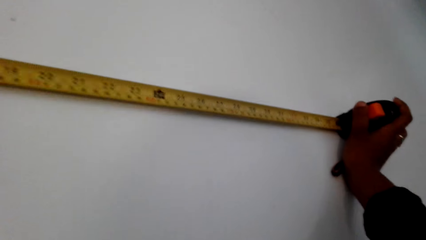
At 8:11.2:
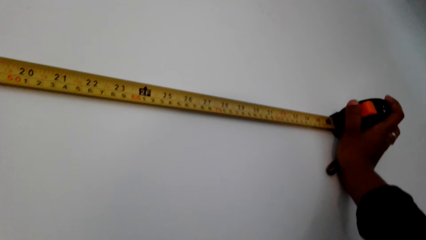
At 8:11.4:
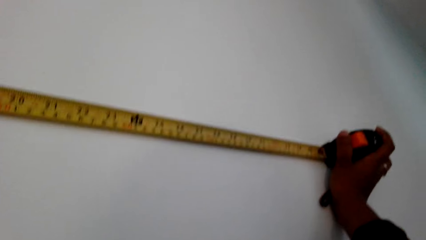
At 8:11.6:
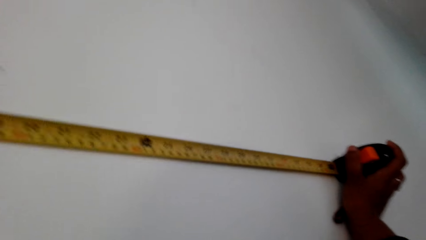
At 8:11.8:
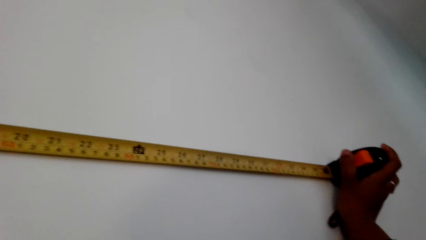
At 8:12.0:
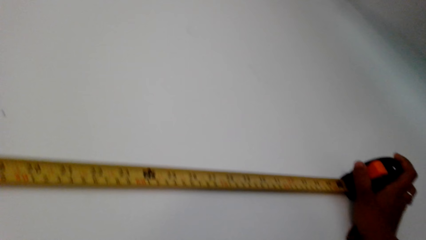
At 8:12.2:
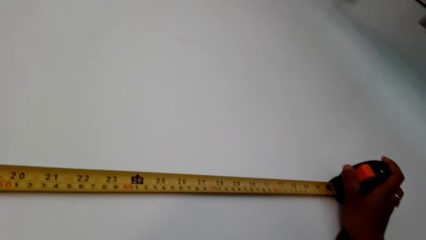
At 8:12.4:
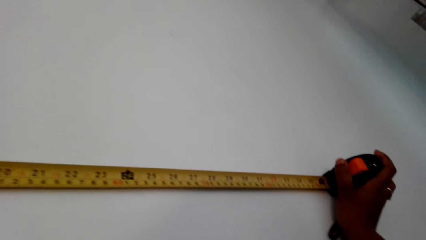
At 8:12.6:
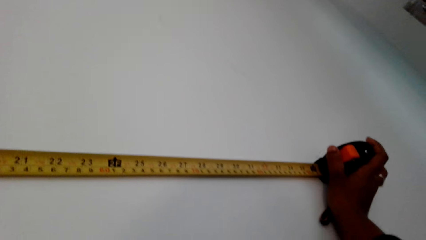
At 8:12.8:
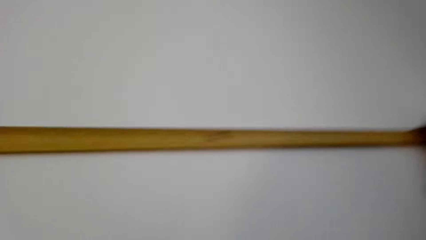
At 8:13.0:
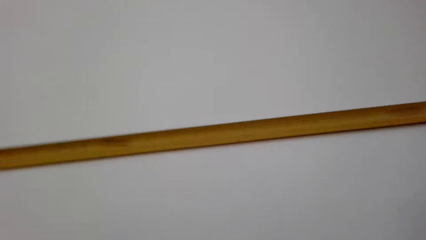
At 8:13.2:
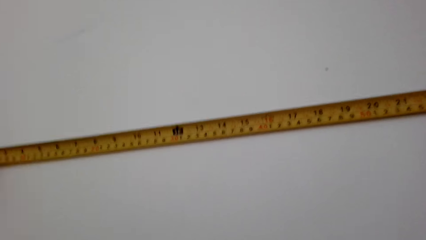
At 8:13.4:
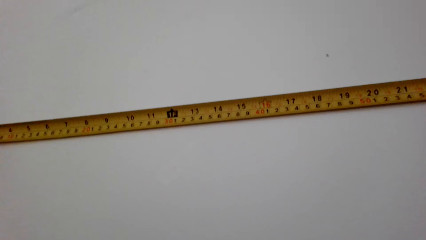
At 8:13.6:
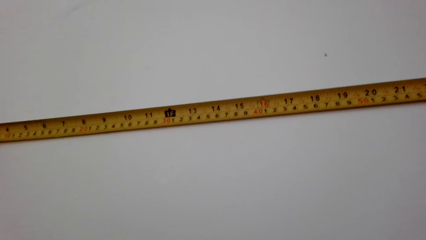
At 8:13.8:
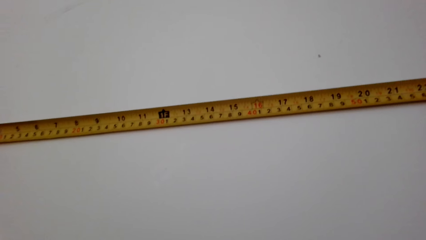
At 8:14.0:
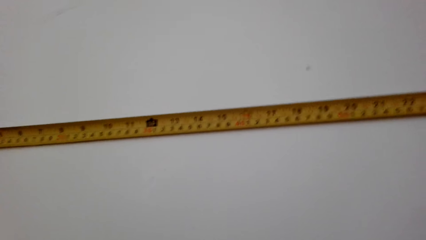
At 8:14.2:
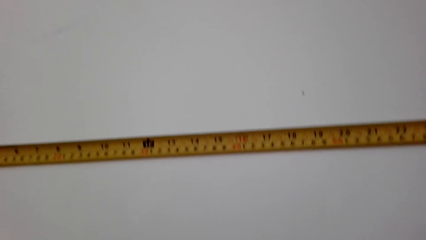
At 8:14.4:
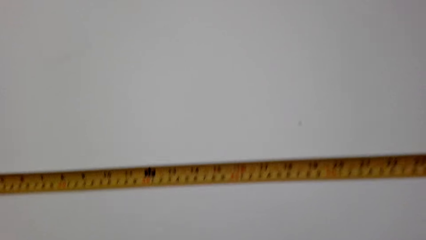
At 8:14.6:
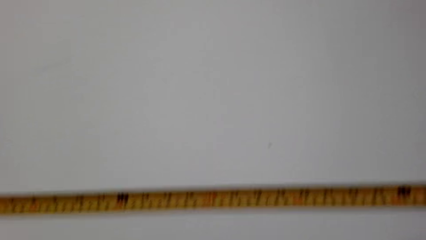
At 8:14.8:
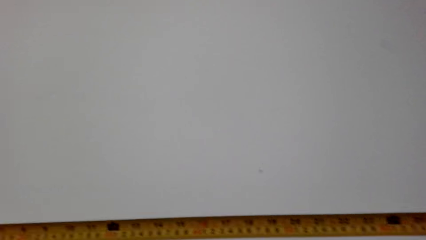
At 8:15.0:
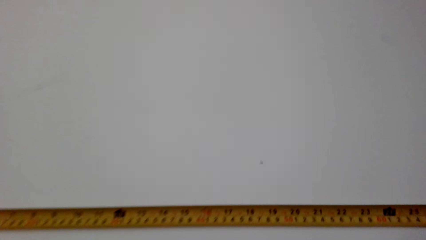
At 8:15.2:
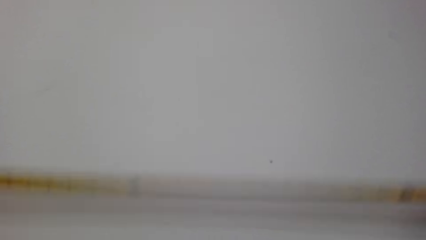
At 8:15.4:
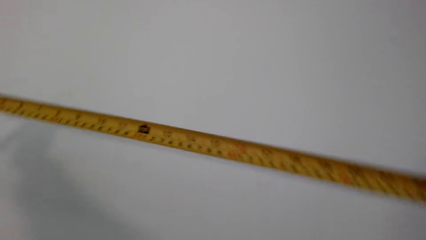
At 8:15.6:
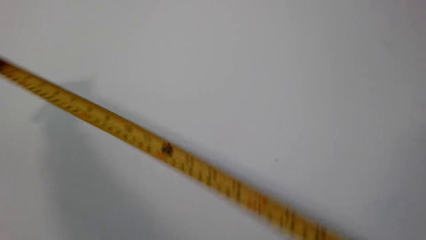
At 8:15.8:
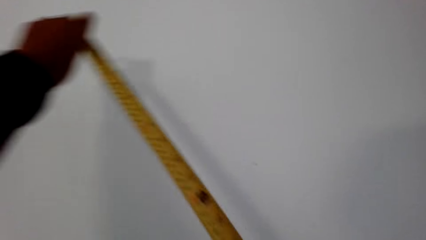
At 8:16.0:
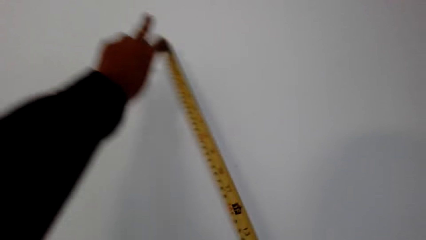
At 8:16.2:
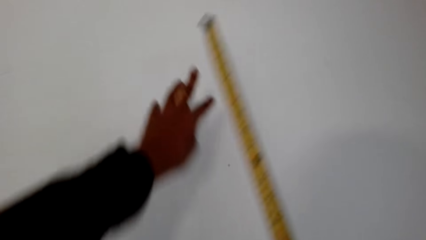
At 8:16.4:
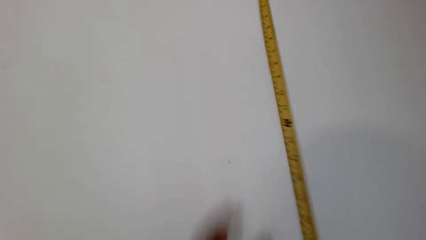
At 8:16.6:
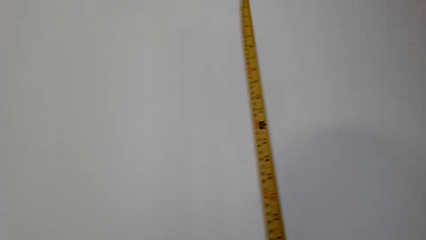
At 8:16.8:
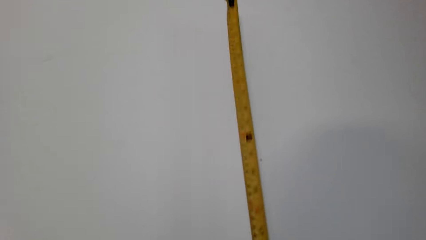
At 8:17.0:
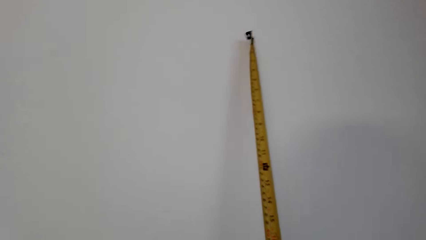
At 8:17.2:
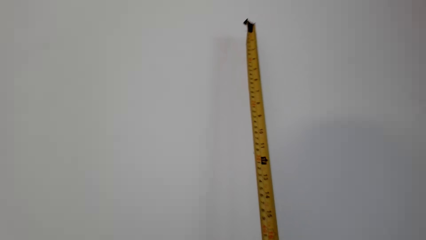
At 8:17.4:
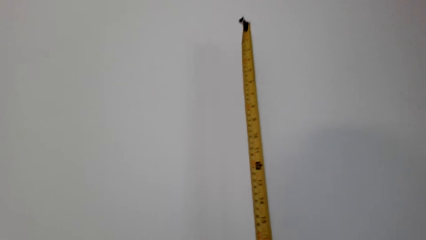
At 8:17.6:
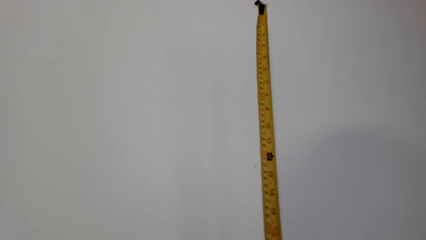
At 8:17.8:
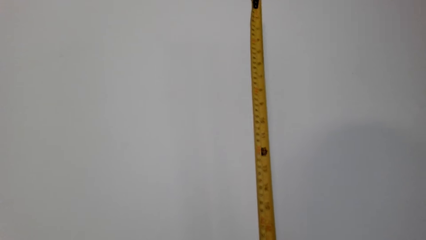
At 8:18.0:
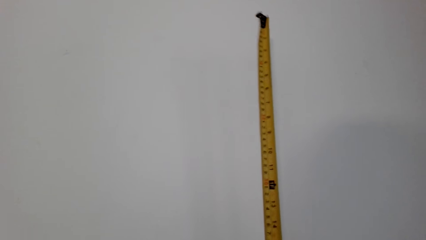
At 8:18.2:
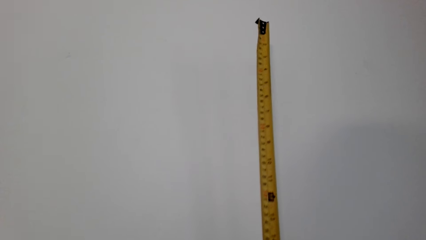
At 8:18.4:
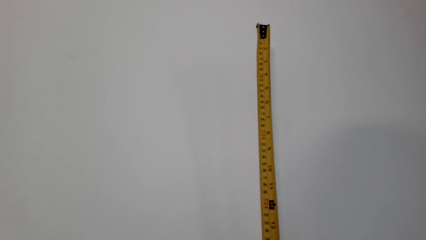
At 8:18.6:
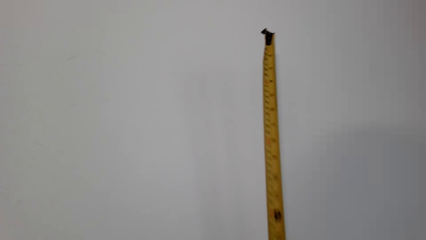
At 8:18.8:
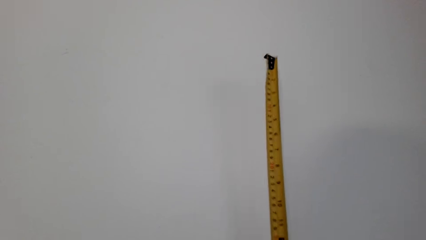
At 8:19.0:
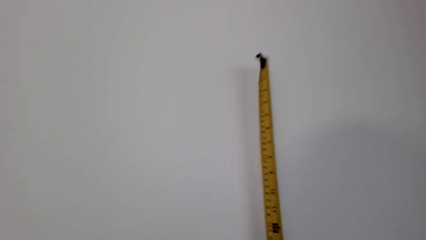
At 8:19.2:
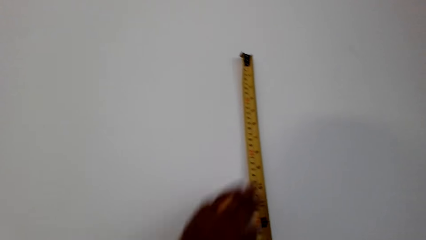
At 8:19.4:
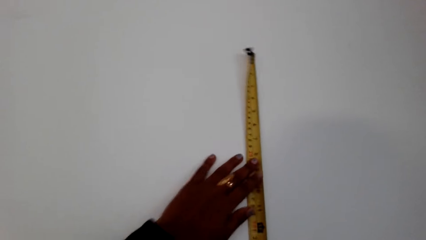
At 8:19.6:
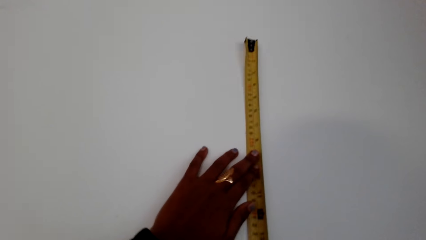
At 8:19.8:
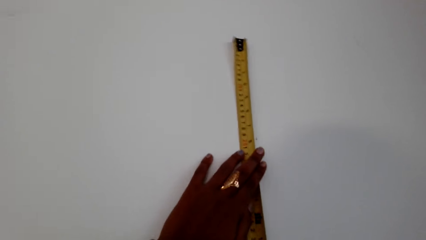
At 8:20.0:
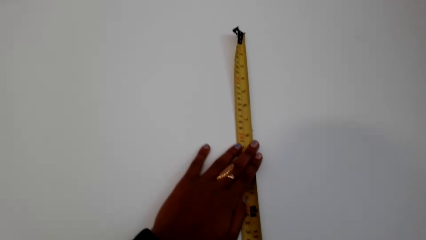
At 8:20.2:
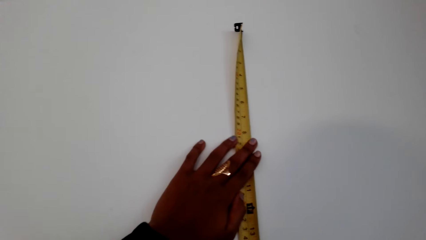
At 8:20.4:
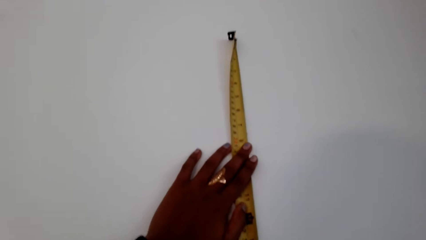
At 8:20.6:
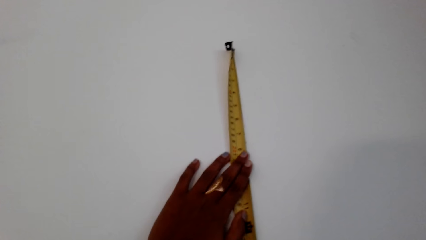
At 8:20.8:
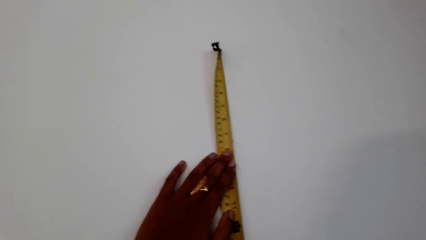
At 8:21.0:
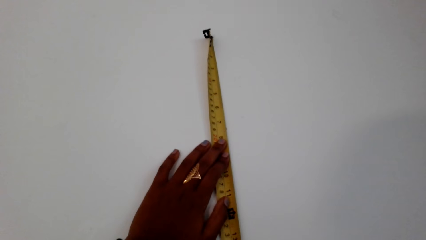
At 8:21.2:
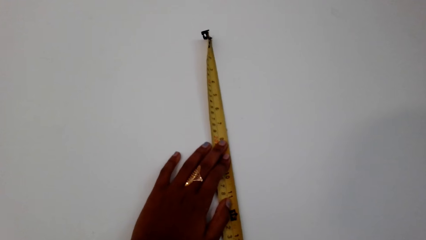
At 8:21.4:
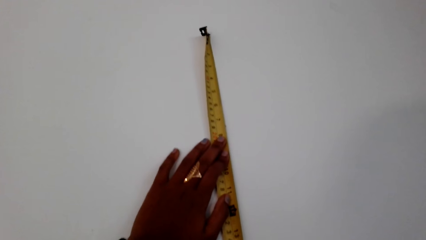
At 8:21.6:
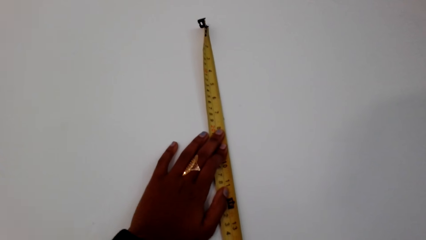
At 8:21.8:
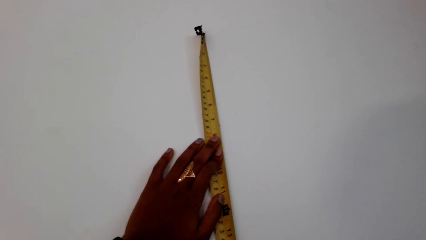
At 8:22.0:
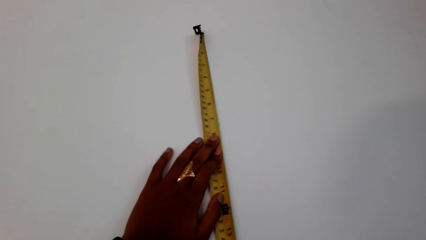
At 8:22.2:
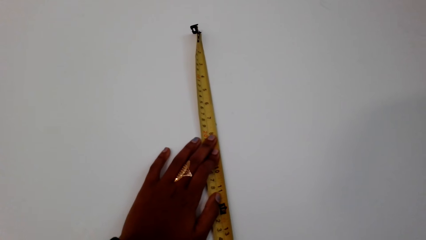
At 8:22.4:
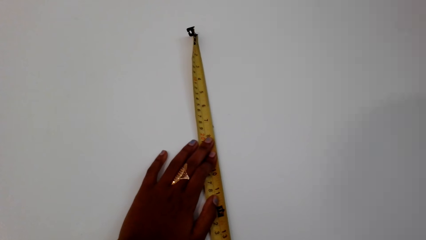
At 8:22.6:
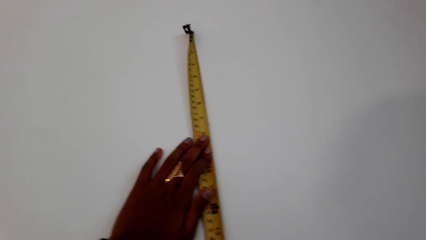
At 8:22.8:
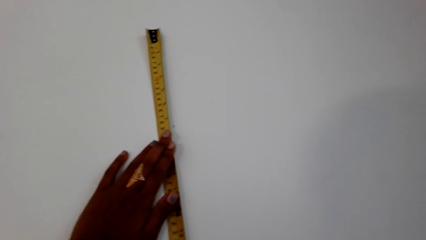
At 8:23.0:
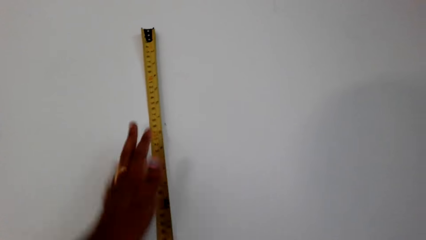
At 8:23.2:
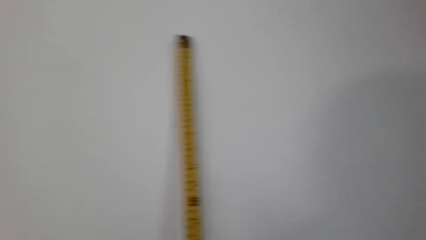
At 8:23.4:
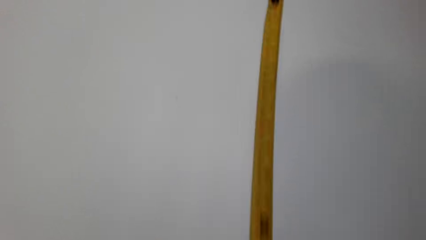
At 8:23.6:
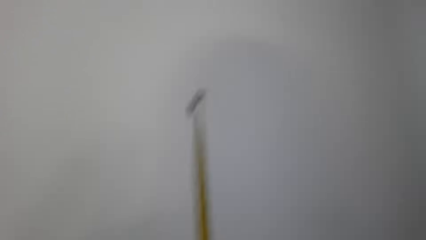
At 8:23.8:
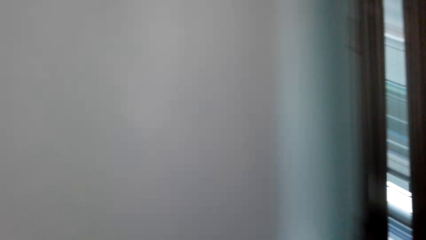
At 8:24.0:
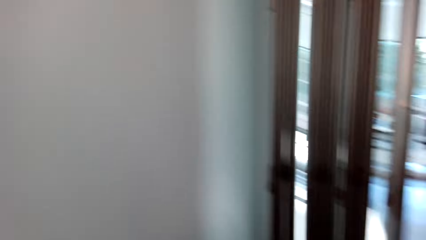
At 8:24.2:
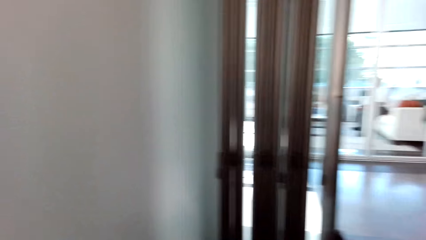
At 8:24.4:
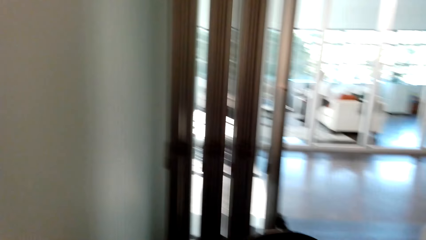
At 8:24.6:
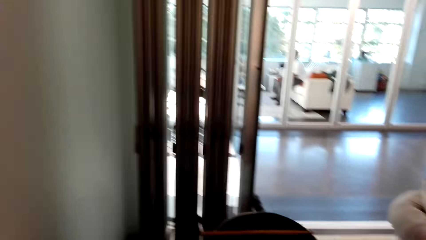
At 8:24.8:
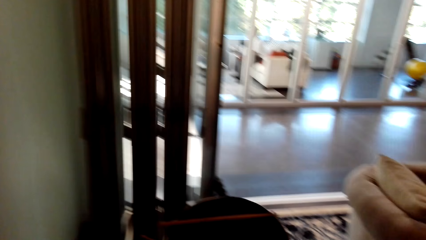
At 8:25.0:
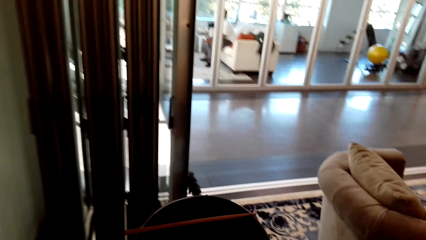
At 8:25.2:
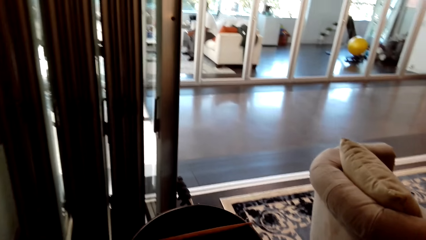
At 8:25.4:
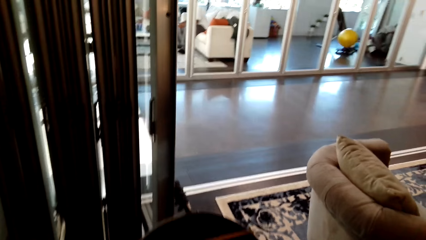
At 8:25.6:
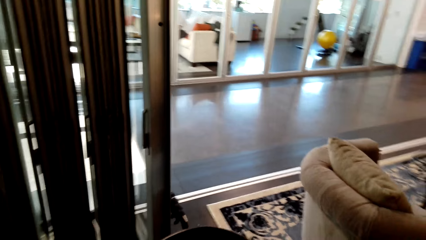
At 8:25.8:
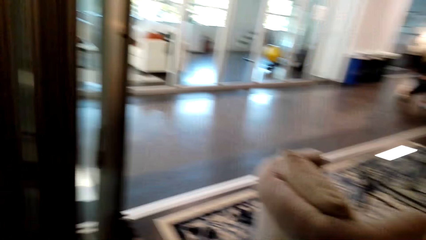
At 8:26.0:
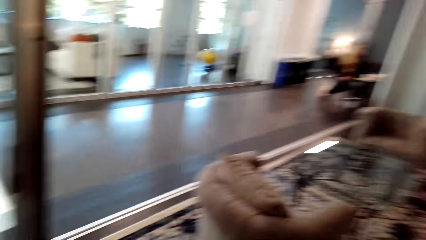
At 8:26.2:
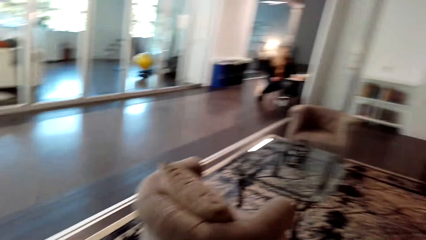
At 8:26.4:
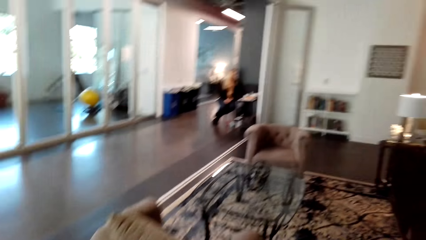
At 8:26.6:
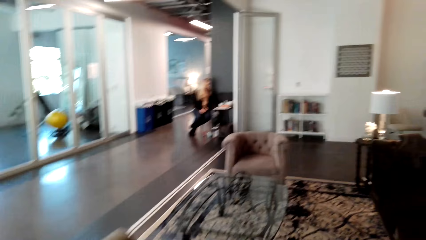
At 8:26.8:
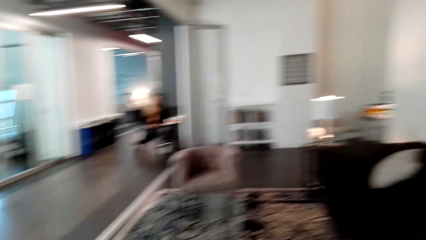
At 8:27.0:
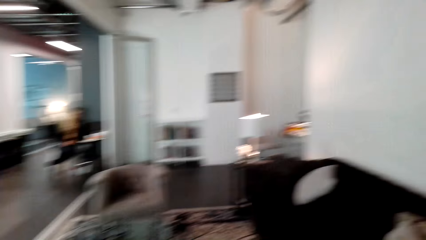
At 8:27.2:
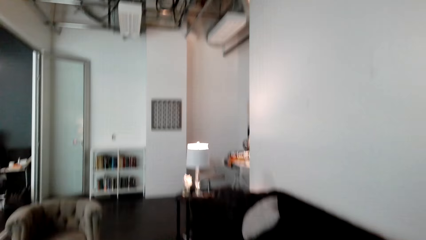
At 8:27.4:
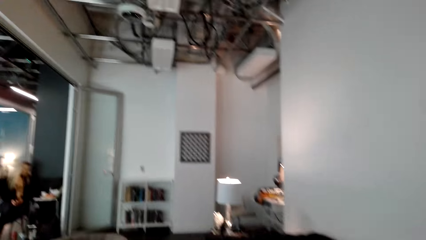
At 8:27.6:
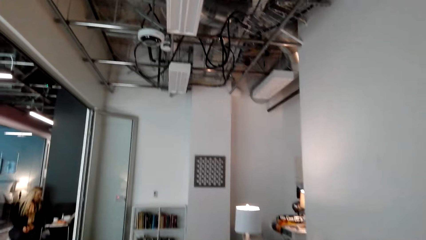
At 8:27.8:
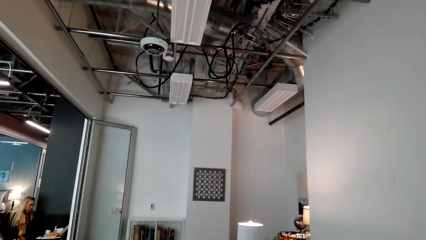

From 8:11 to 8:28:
The camera wearer measures a part of the width of the wall. They move around. They turn around.
